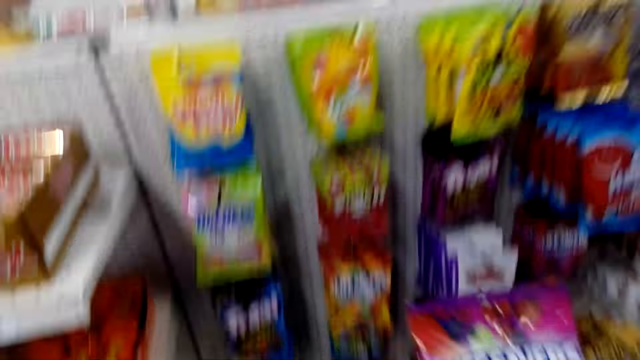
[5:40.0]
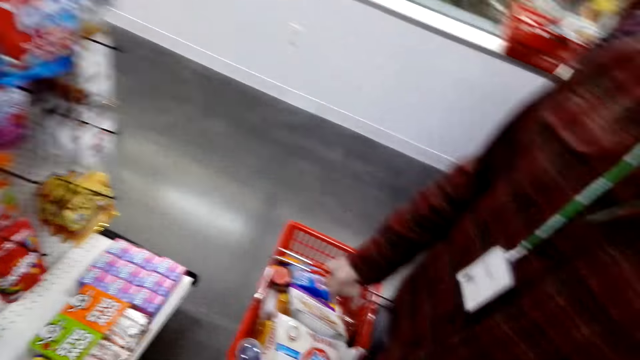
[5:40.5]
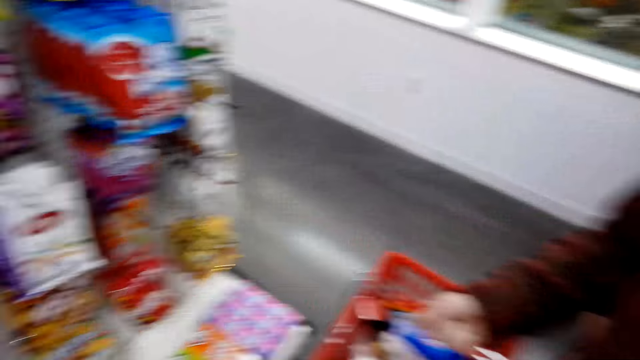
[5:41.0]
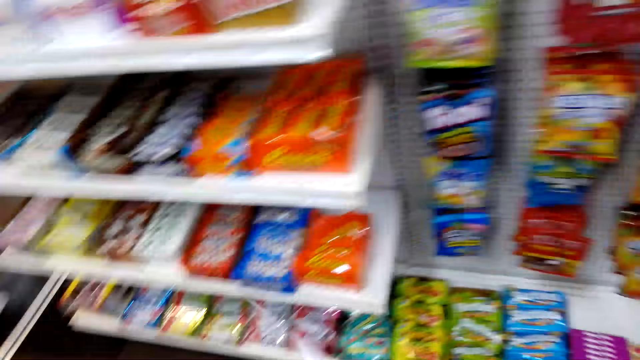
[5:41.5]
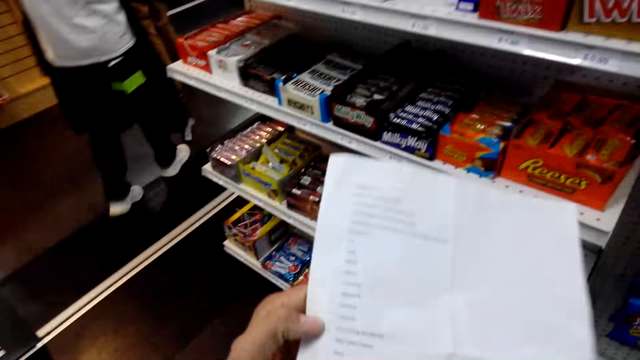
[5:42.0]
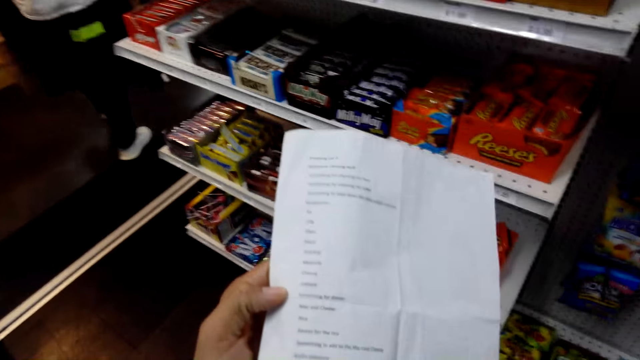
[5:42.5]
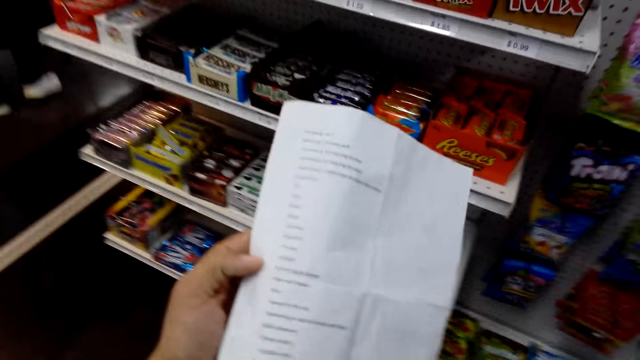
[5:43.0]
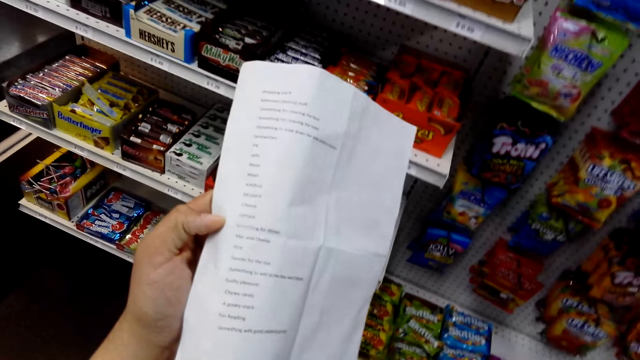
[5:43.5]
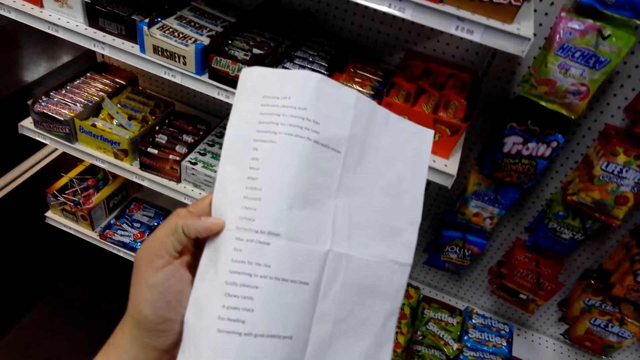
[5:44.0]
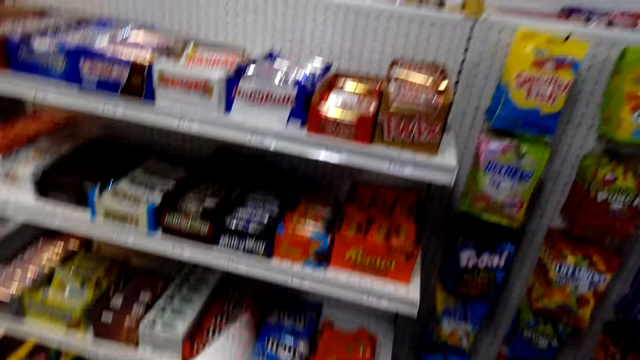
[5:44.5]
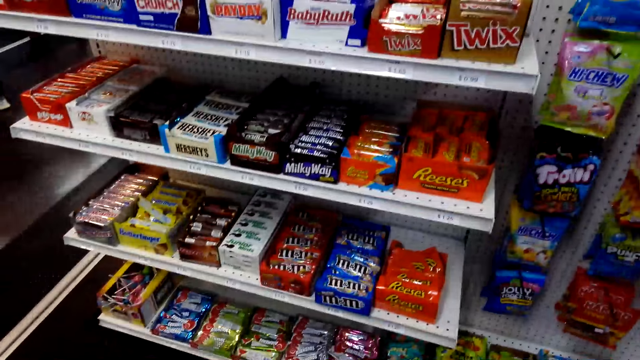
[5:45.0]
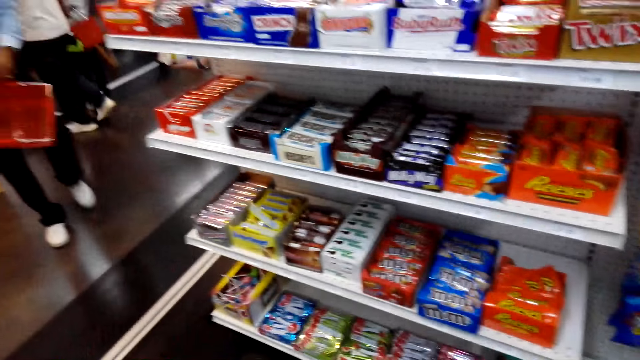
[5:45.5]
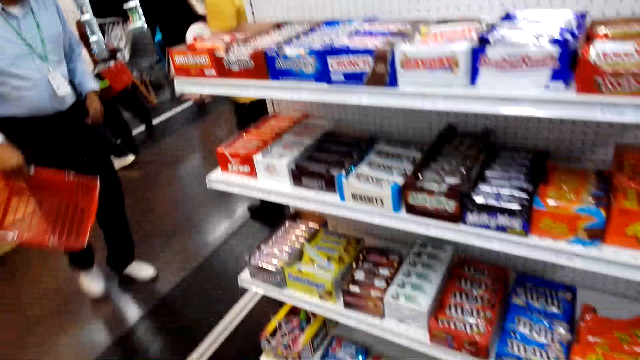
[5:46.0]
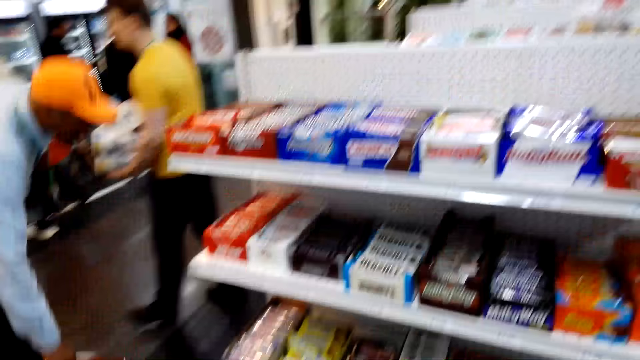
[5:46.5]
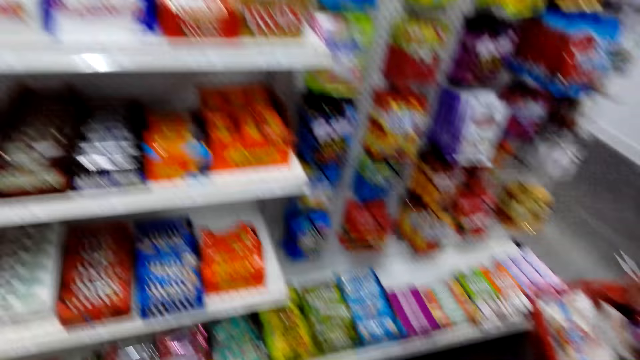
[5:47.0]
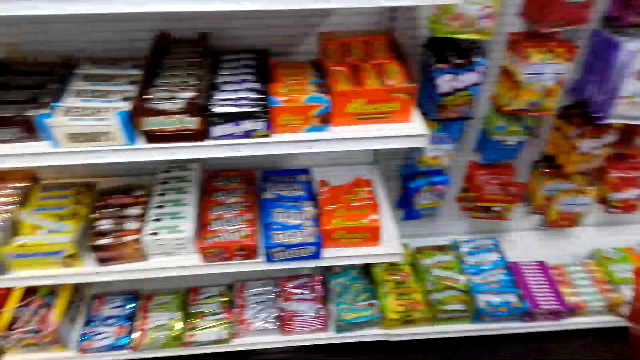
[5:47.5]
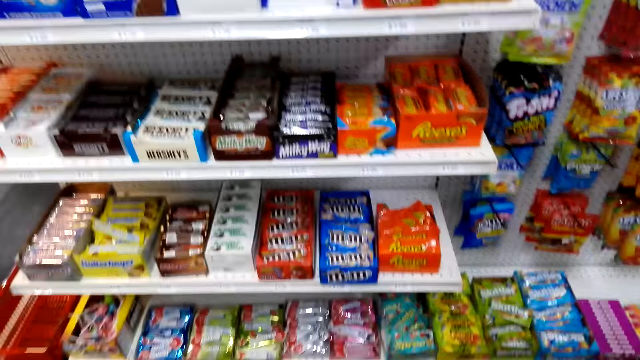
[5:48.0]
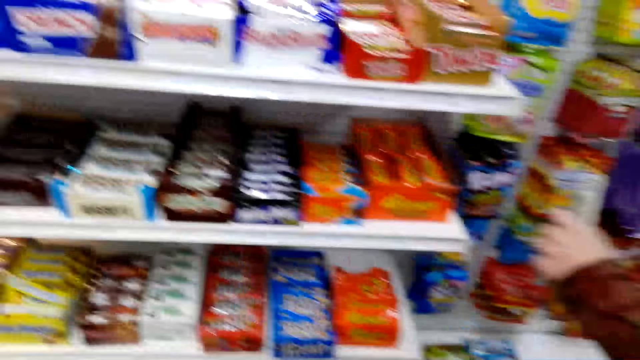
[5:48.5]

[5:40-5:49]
The camera wearer touches a sweet. They rotate the camera. They read a shopping list. They touch paper.

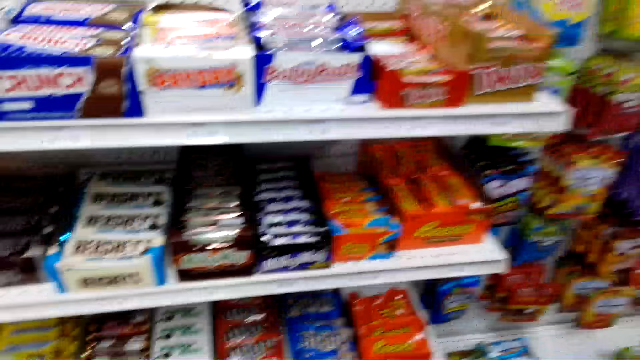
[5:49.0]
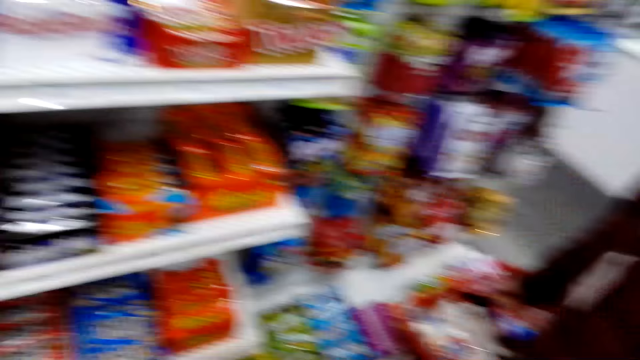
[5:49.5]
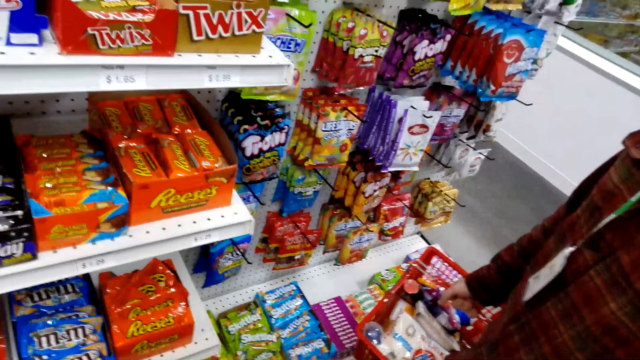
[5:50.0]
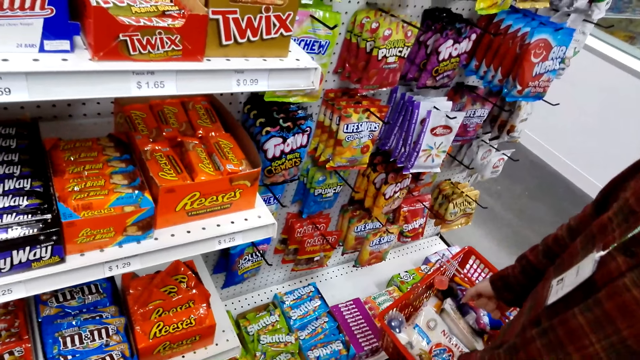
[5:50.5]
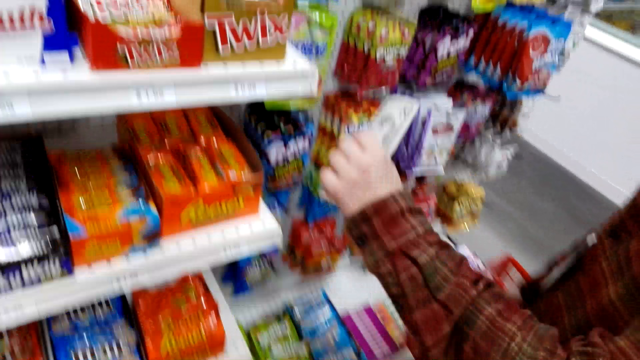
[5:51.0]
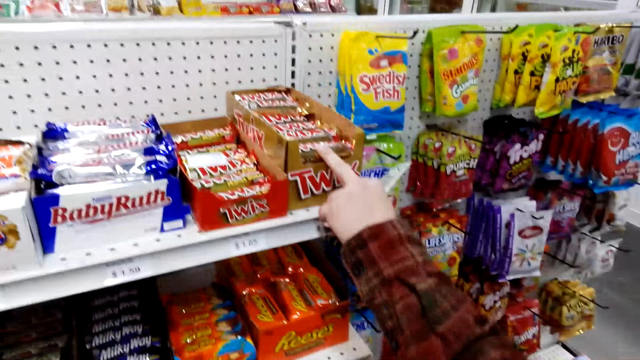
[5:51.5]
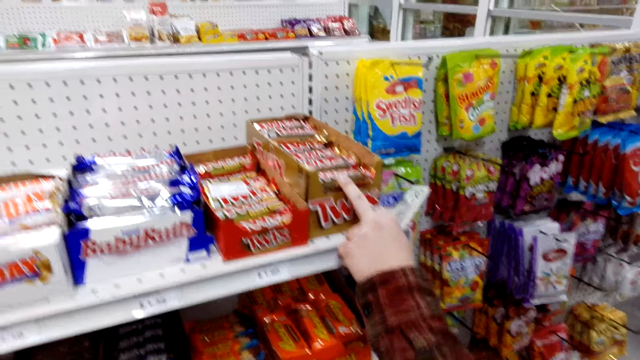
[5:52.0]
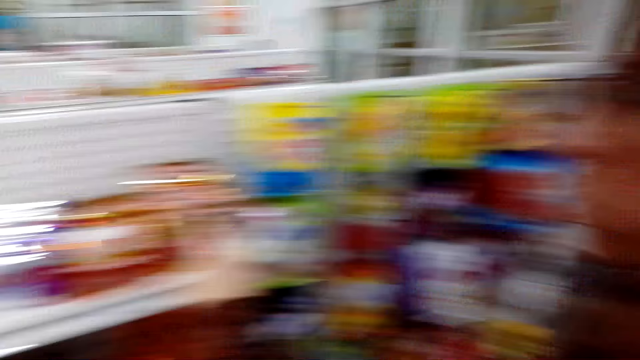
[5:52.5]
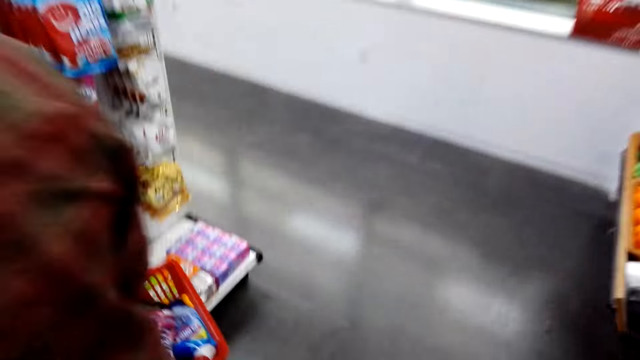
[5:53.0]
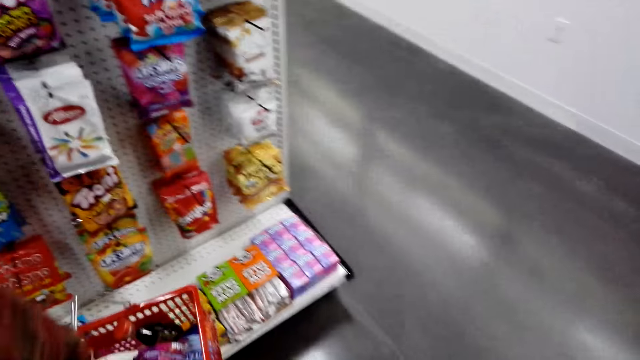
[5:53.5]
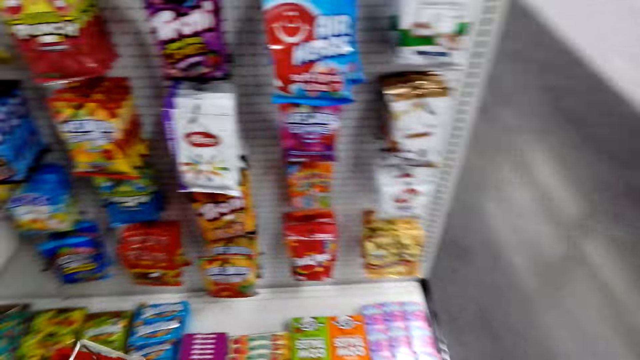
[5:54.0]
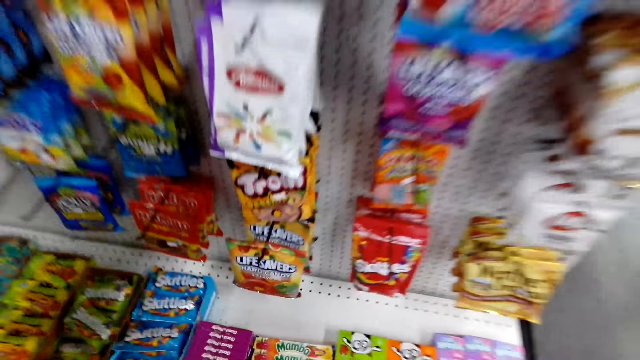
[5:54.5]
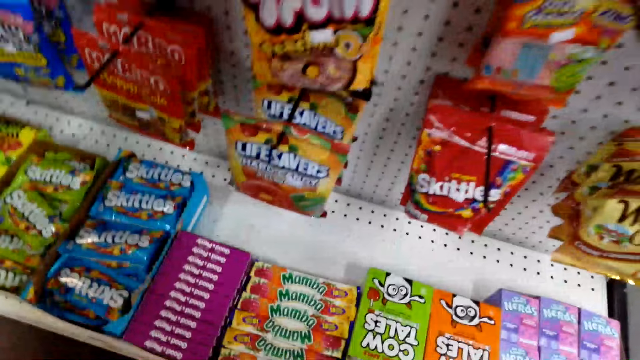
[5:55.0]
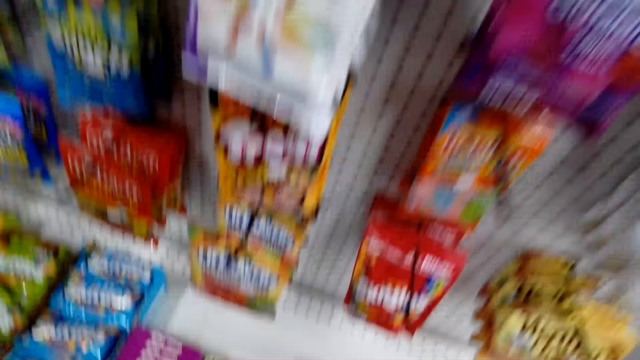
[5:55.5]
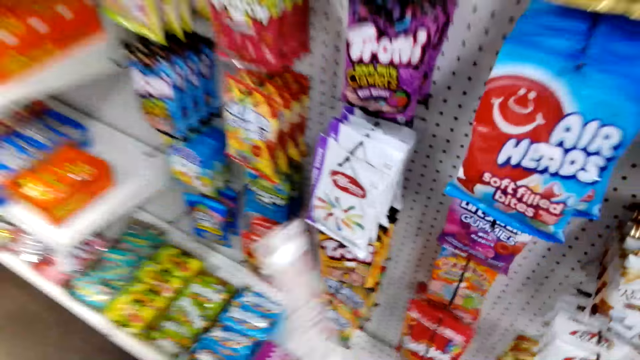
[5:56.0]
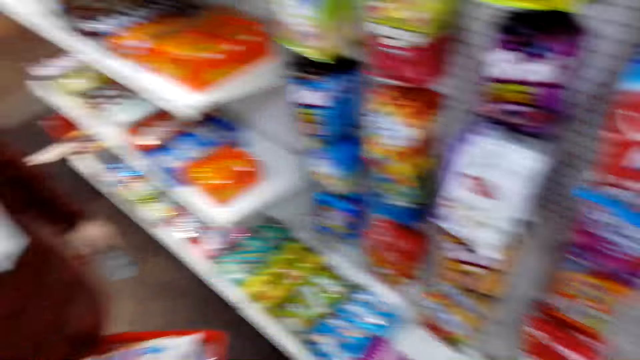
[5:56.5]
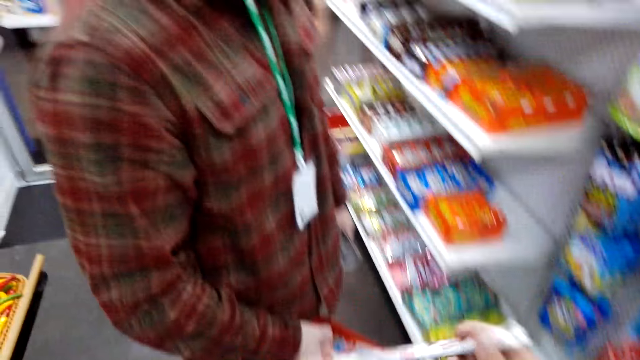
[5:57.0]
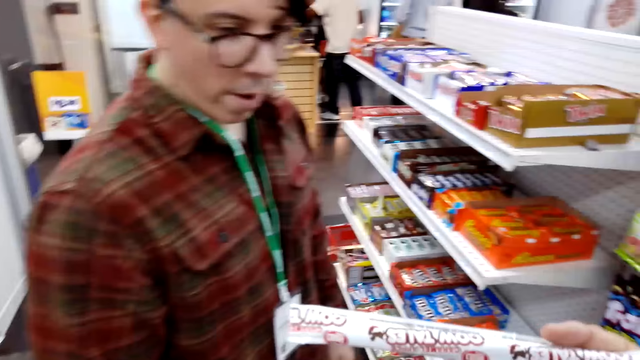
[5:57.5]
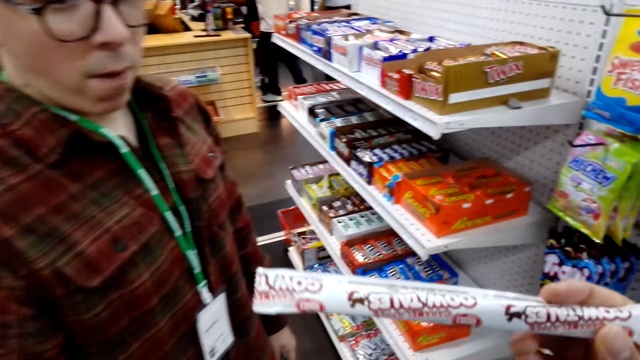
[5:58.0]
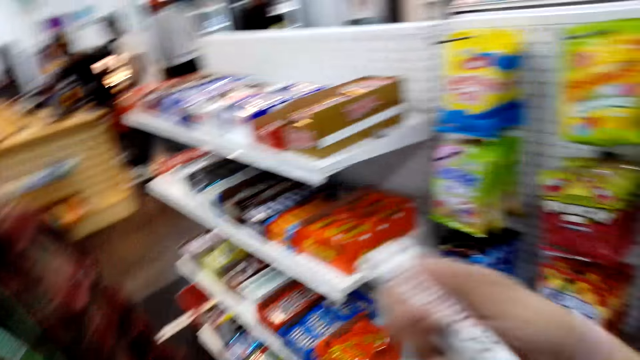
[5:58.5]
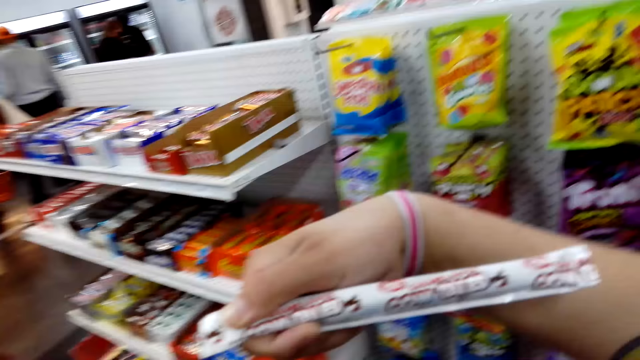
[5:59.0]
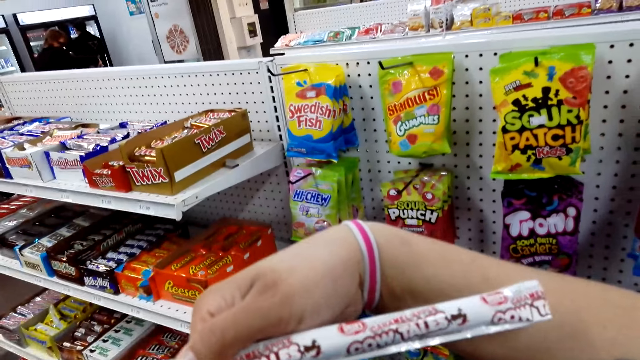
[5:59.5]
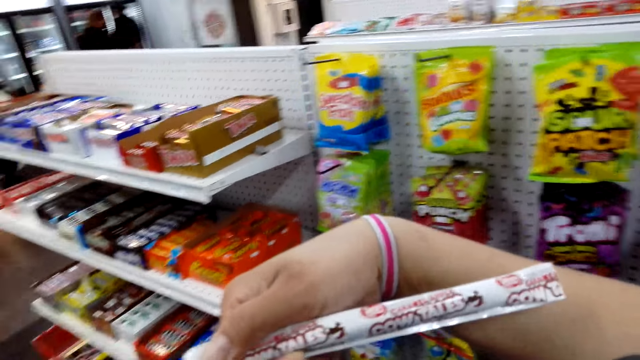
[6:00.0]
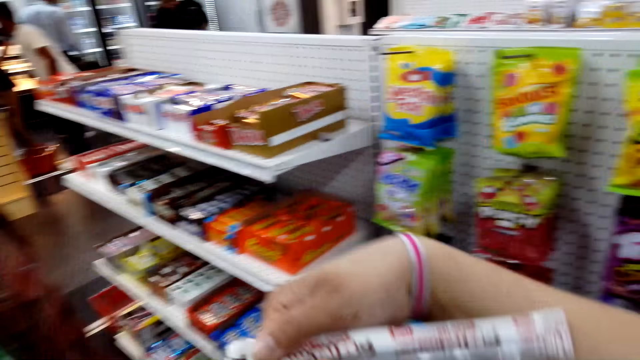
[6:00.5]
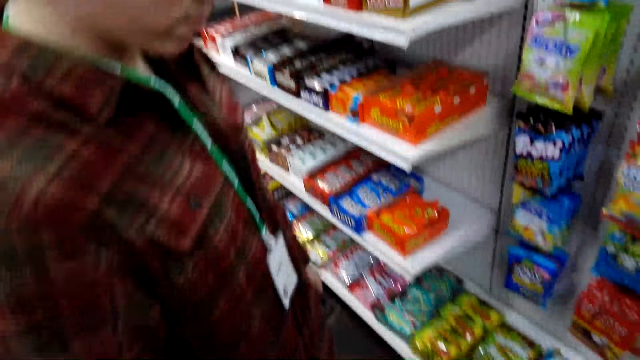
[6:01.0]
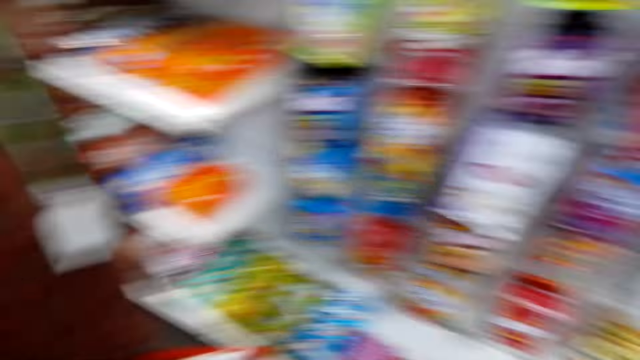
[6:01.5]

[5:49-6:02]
A man points at a candy on the shelf. The camera wearer touches biscuits. They pick the candy from the shelf. They read what is written on the candy sachet.
